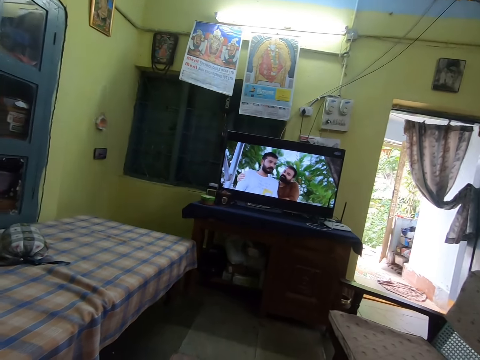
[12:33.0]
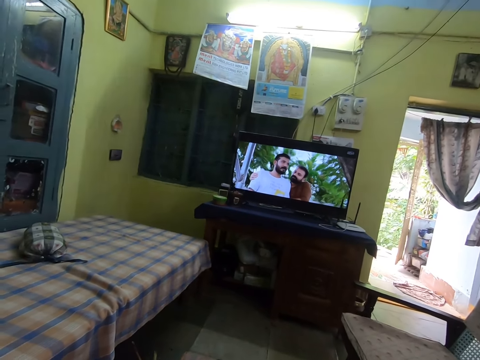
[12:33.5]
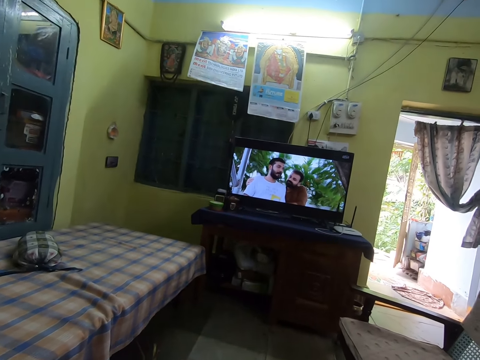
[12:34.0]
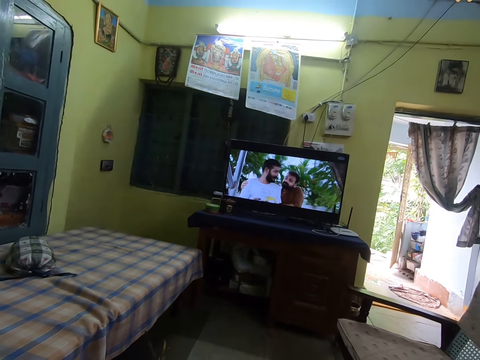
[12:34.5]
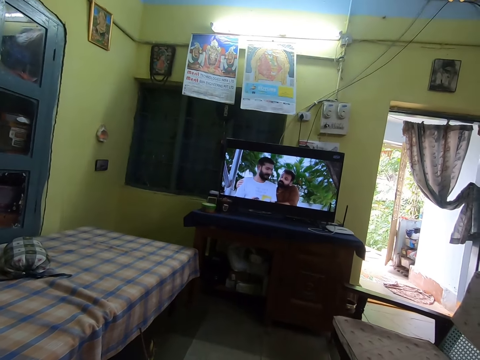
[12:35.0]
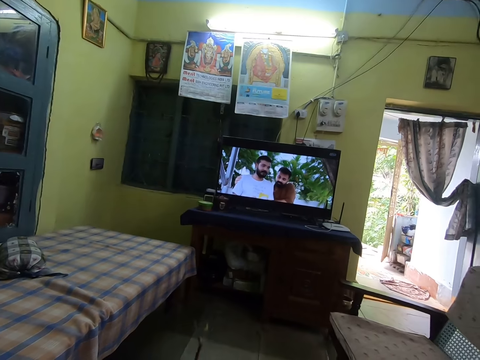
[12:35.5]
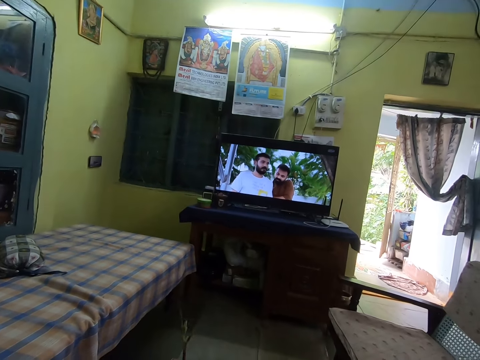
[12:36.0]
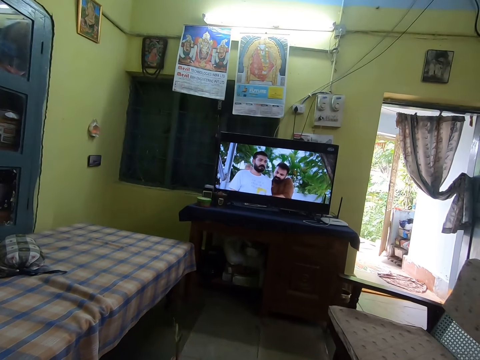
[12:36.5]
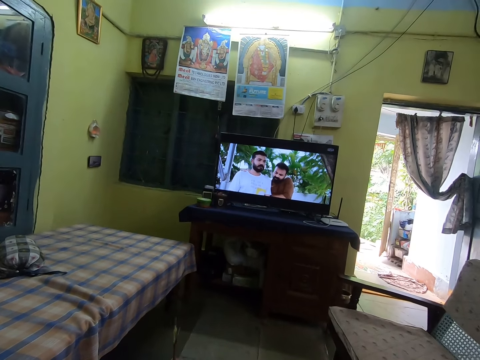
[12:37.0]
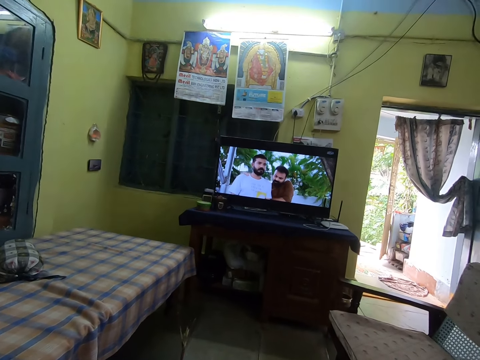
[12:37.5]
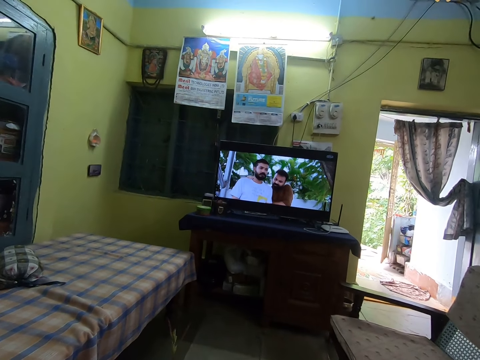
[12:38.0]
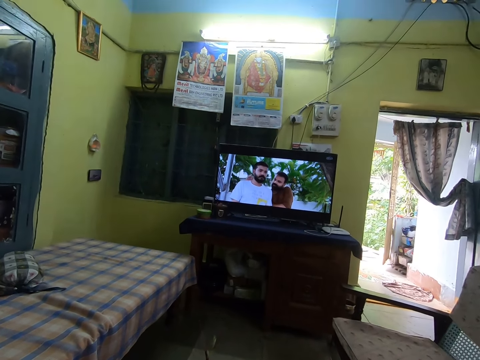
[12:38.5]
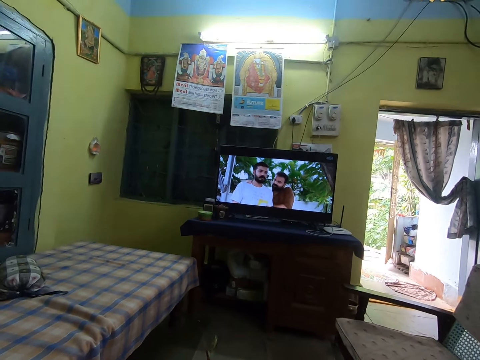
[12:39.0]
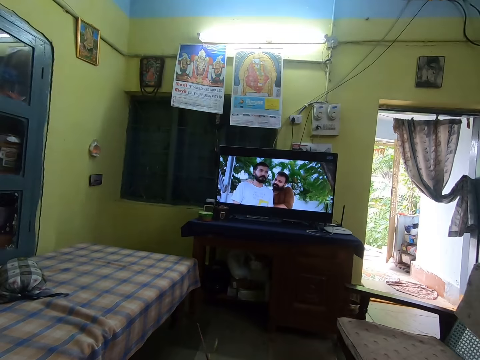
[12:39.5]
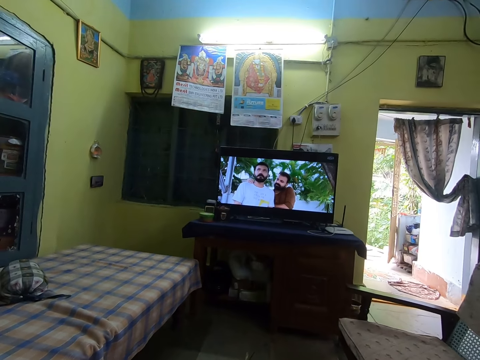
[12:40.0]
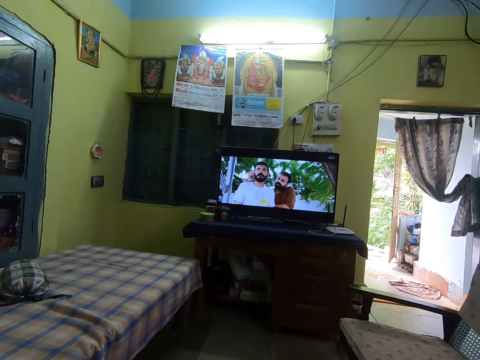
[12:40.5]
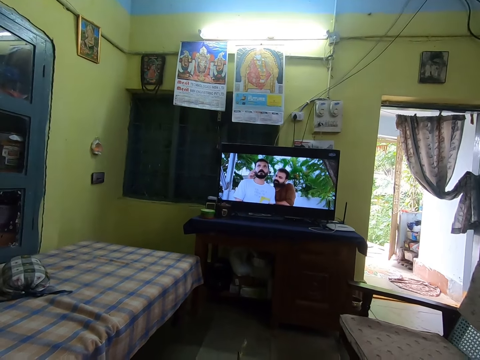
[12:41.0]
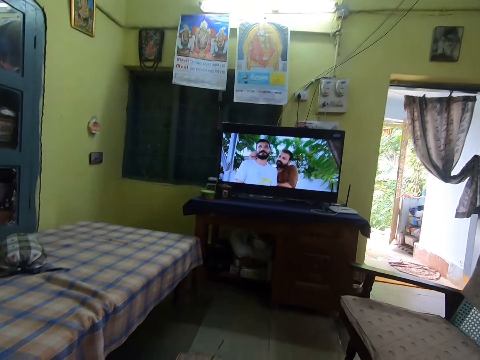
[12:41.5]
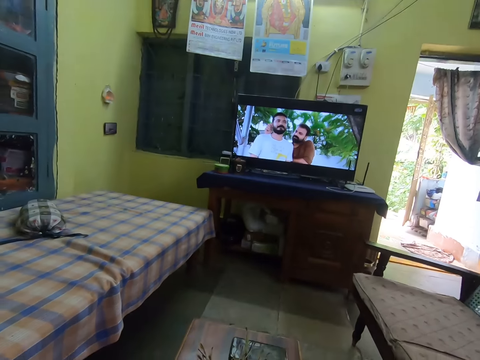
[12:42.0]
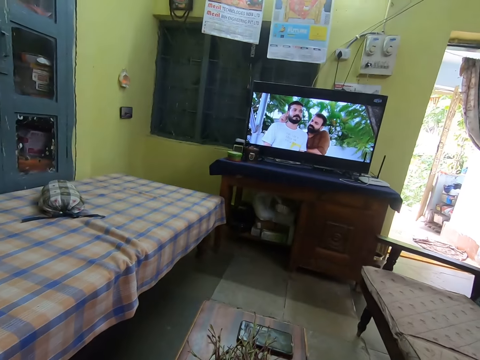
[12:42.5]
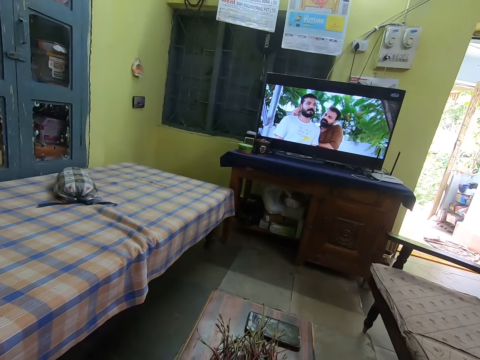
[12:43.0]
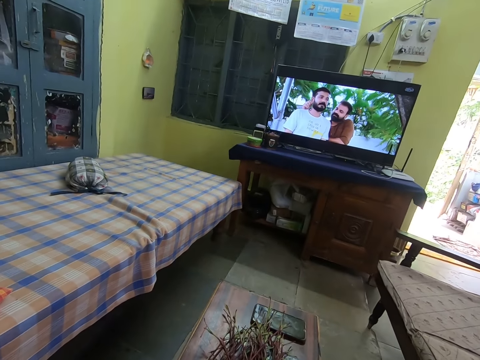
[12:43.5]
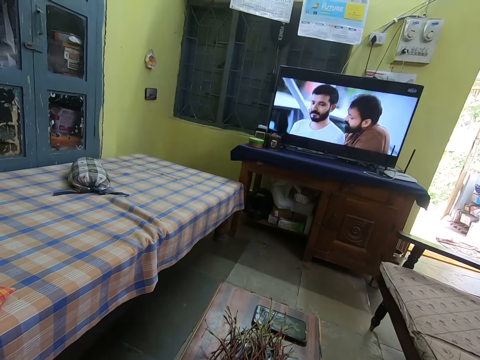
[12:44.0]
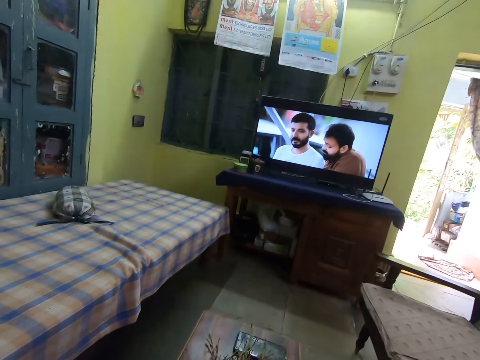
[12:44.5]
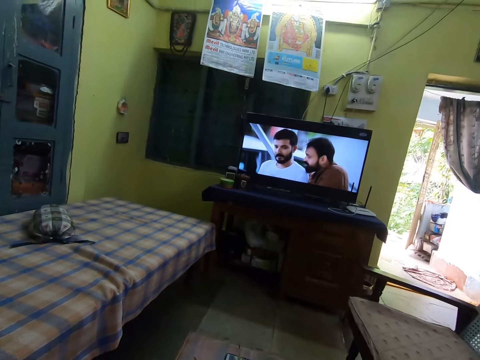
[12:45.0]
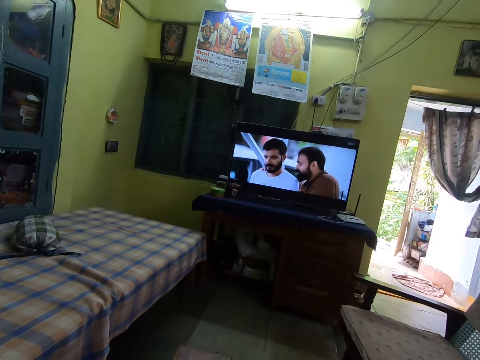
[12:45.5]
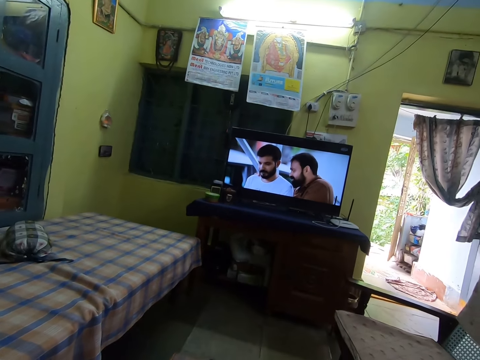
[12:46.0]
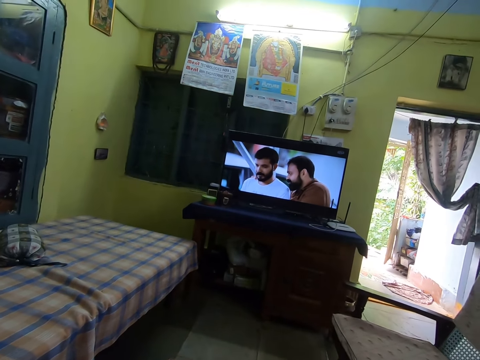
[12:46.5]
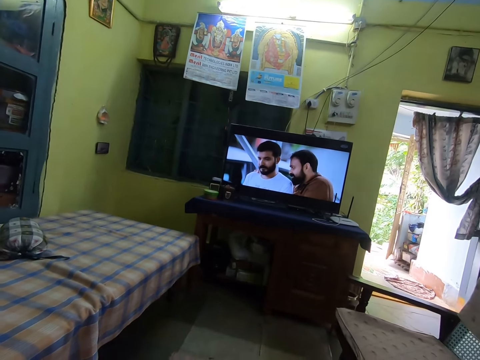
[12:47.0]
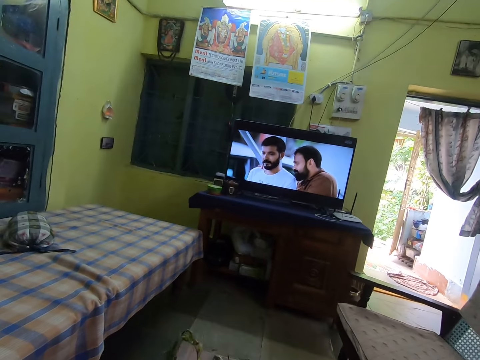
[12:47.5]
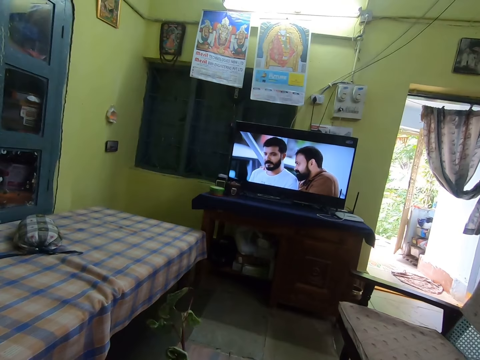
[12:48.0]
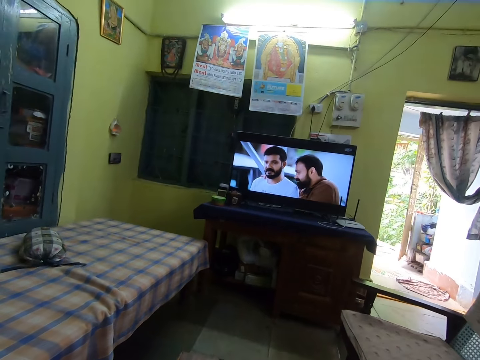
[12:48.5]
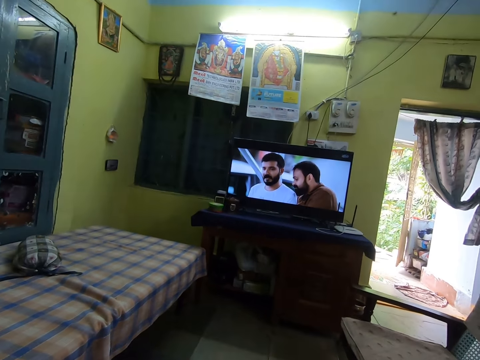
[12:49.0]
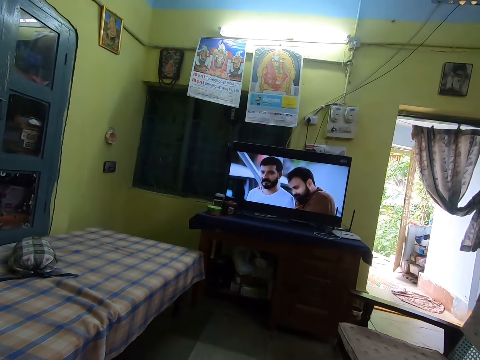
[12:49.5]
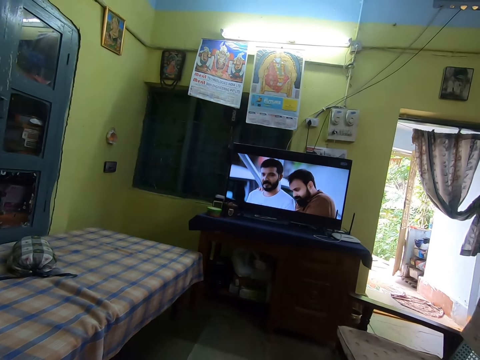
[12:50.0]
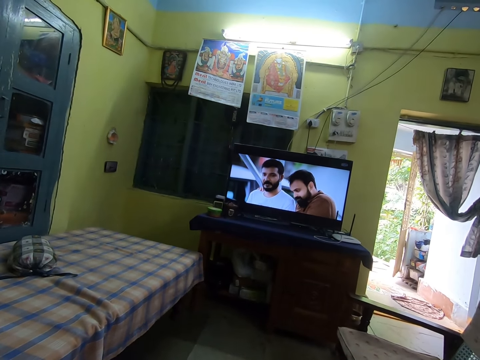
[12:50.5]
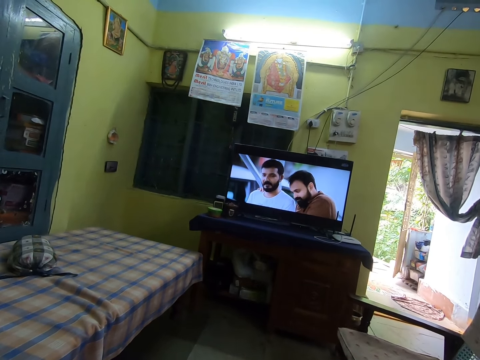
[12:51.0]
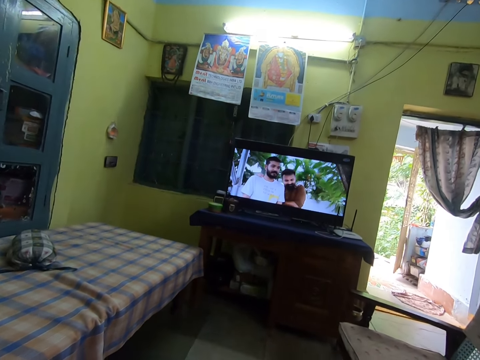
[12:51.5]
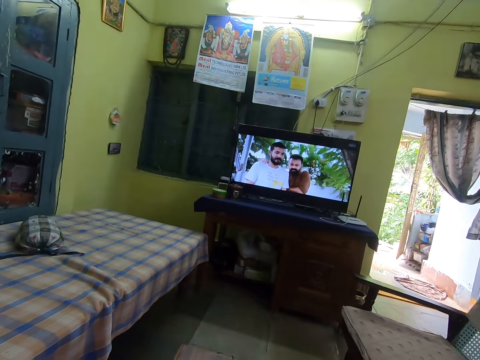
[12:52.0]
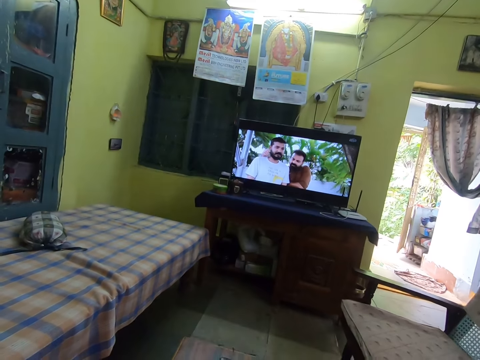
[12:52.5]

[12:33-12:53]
The camera wearer plucks some vegetables with both hands. She drops the vegetables on the table with her left hand. She picks the vegetables from the table with her left hand.

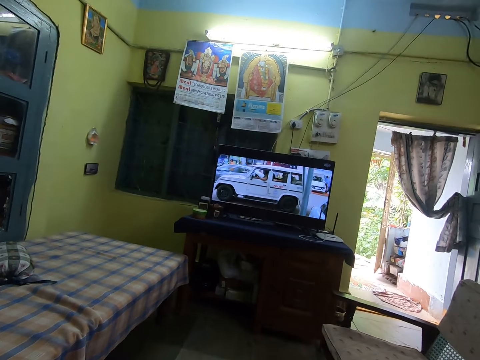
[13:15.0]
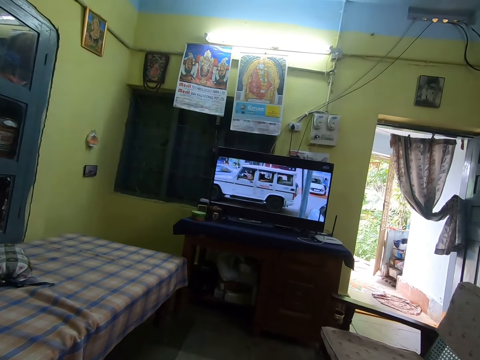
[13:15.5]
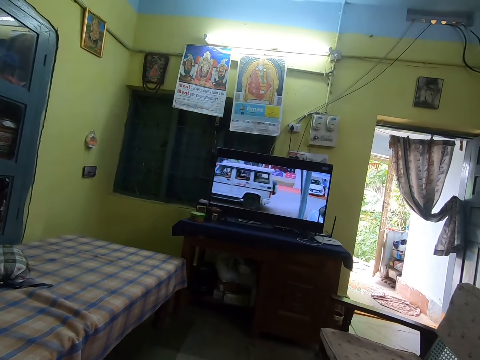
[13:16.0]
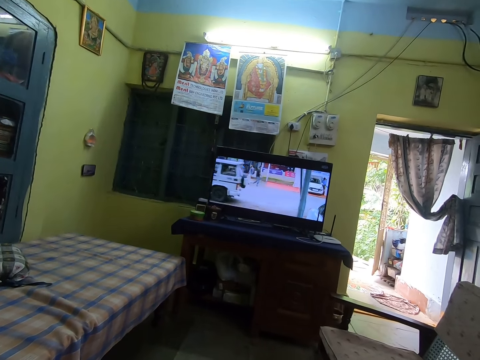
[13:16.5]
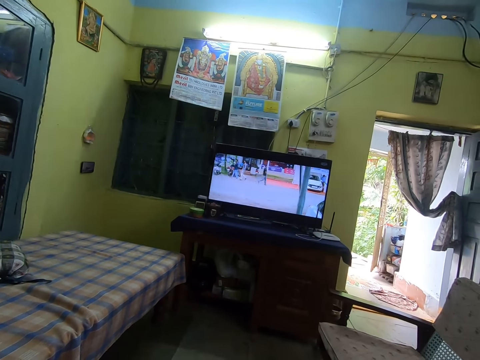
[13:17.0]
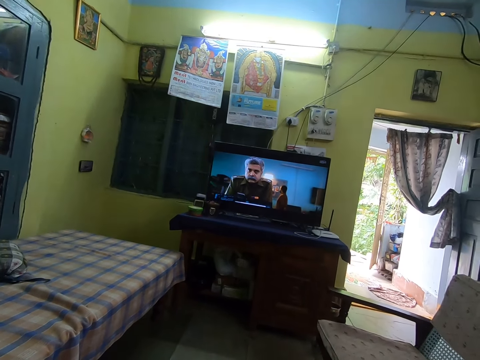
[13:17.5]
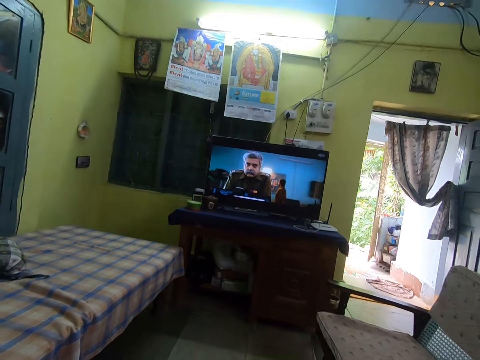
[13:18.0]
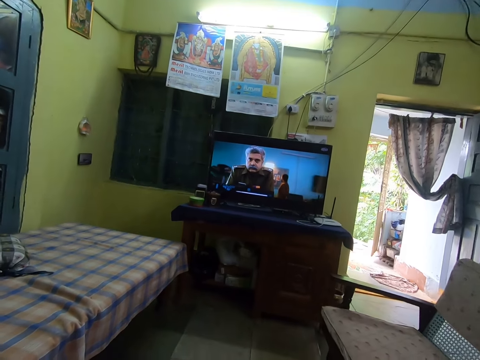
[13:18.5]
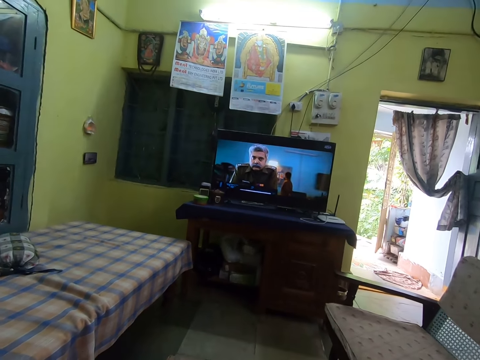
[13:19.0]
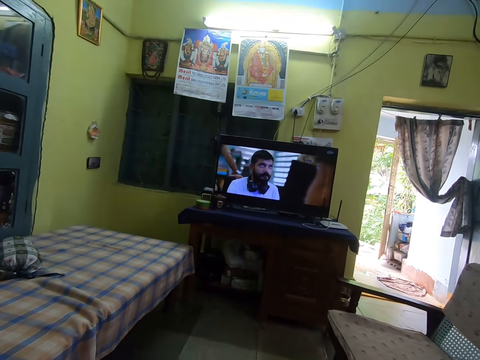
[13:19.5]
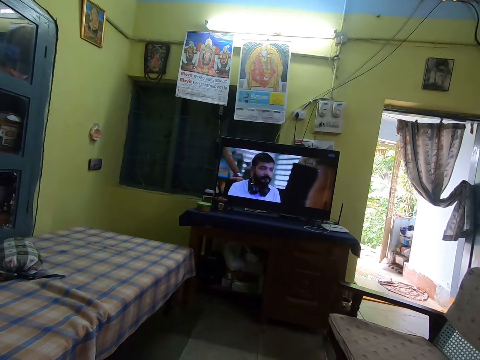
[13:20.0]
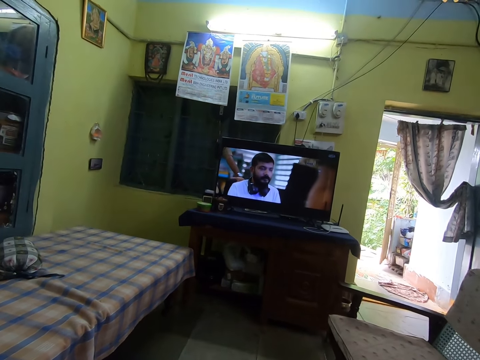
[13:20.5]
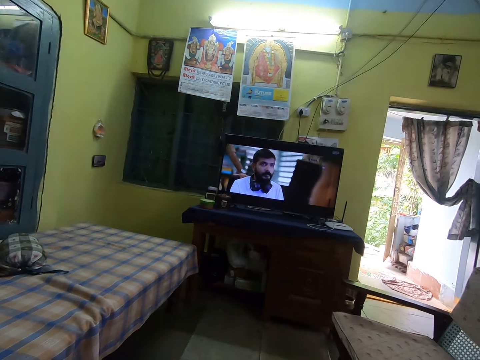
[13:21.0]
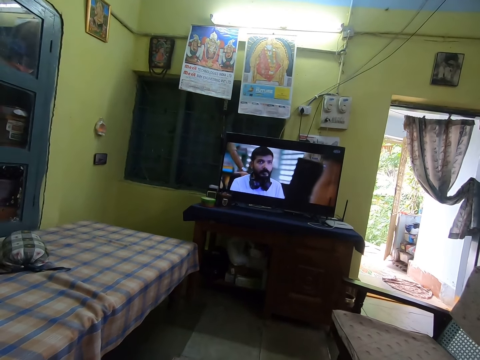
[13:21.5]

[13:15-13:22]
The camera wearer converses with the woman.
